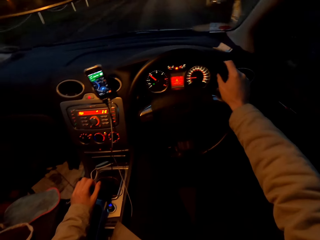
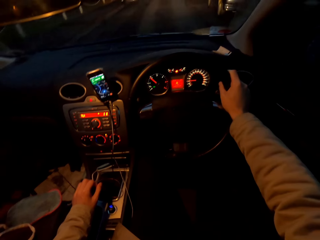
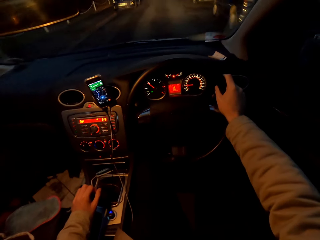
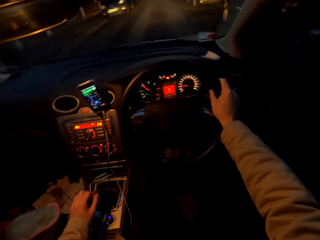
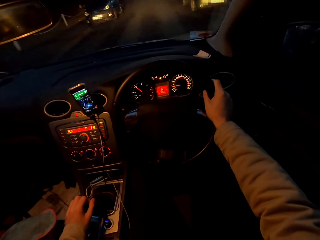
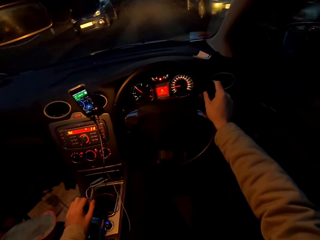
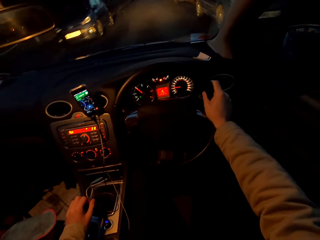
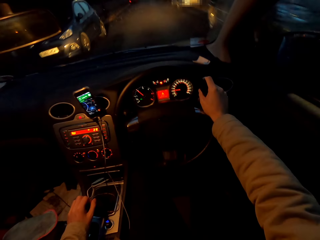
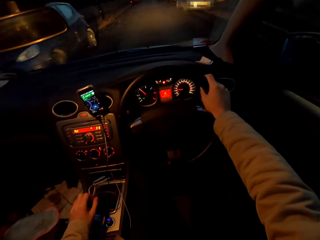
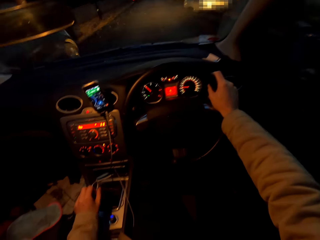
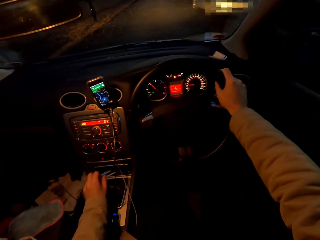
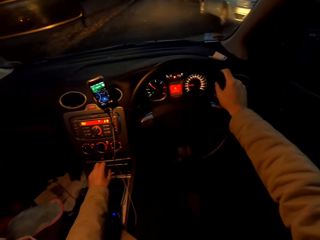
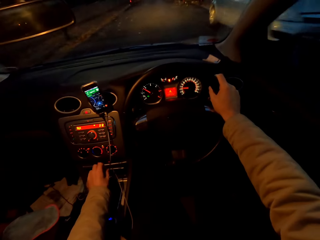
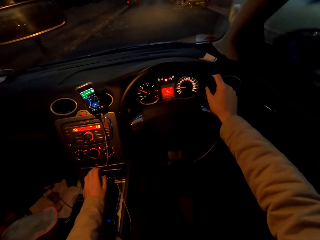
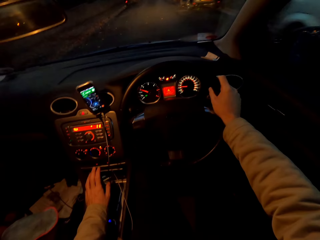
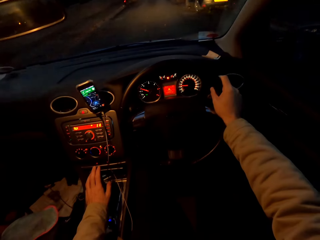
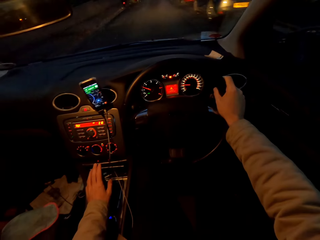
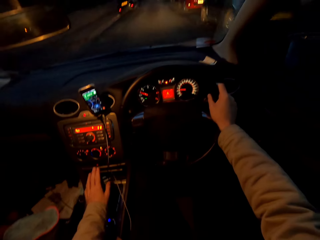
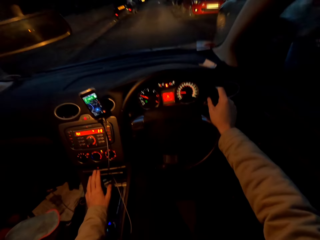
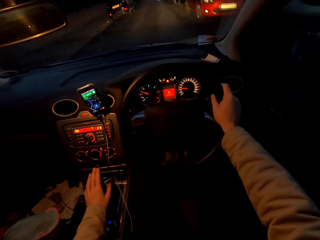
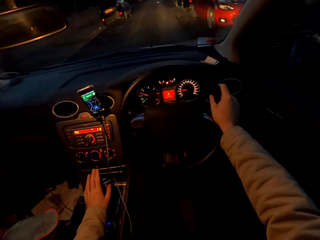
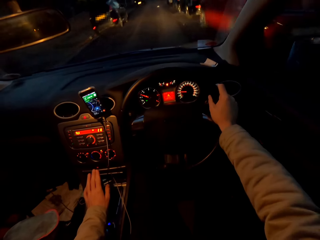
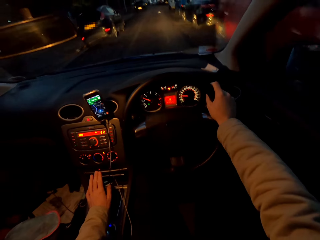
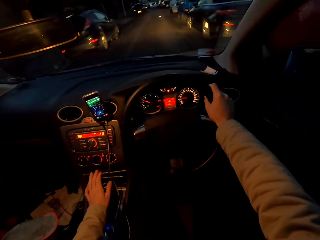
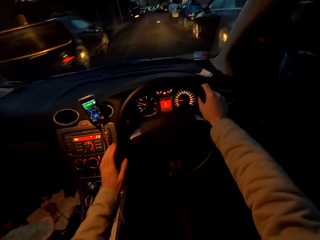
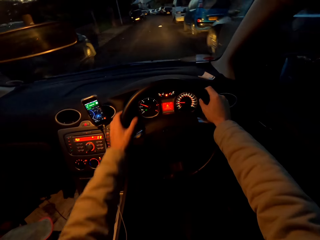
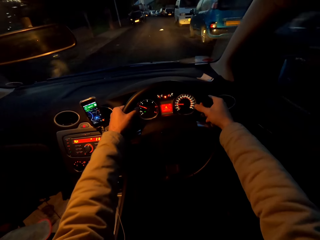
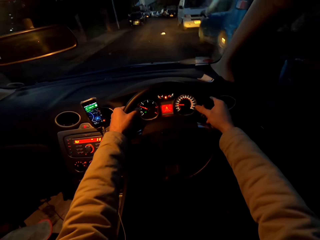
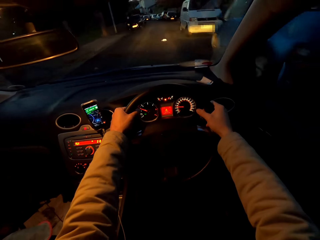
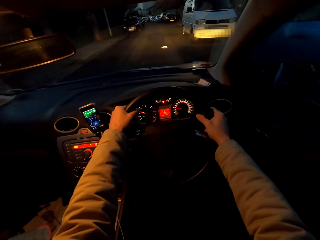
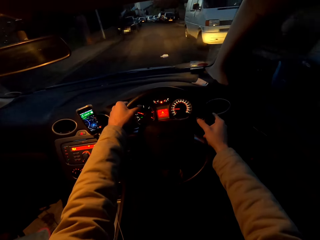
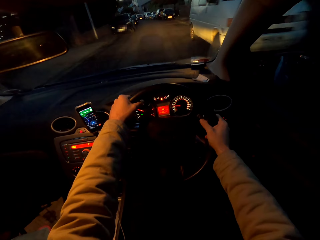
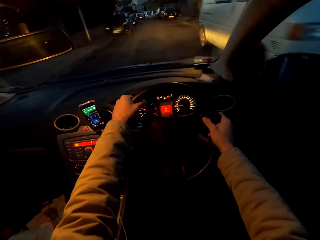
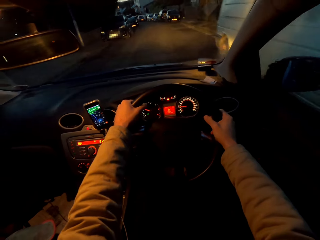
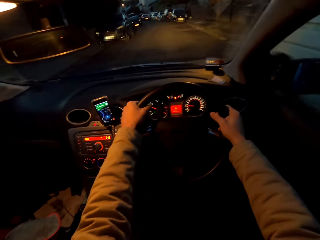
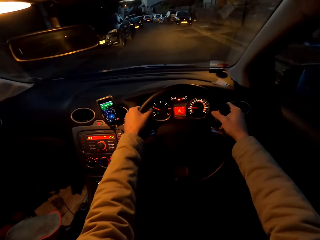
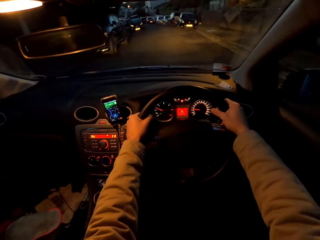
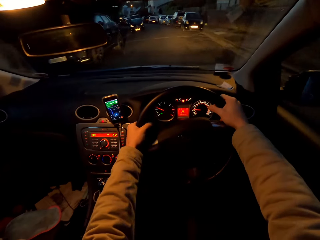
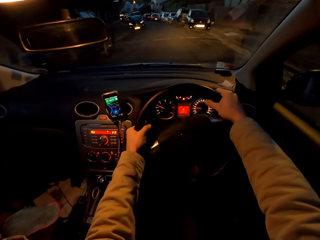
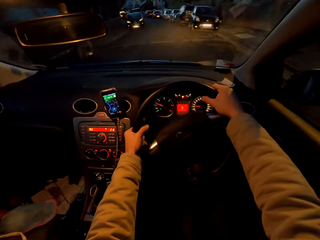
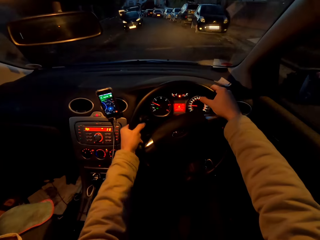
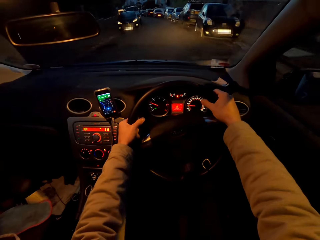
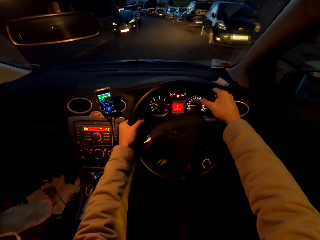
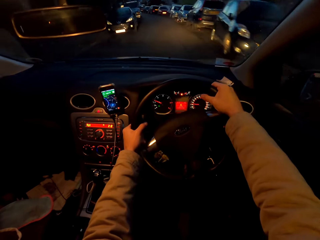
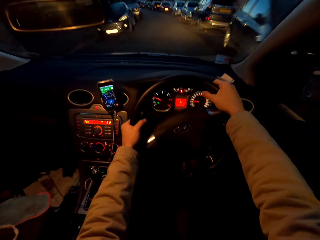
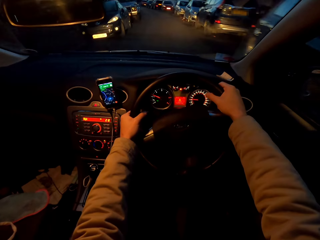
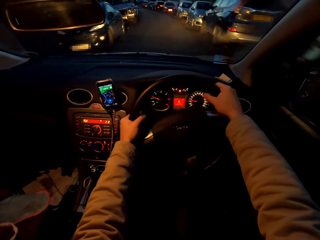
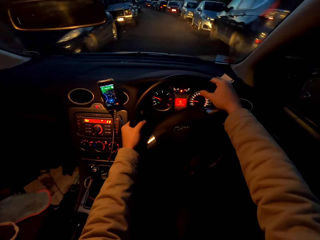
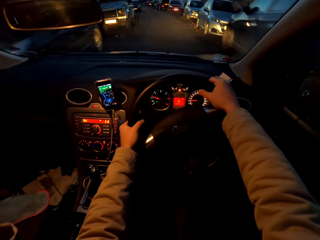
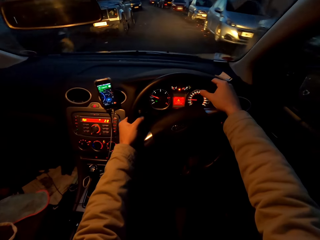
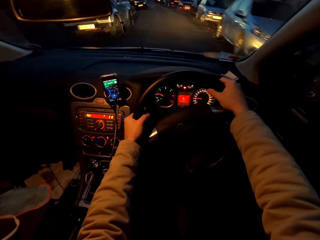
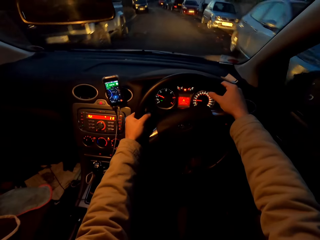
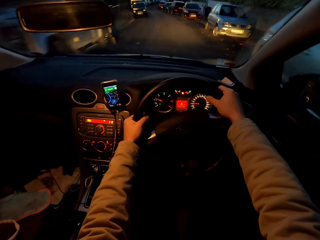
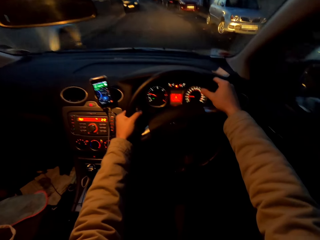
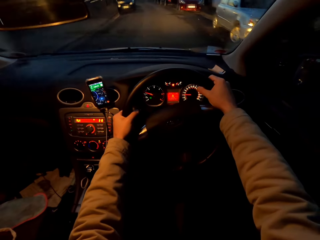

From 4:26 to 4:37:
The camera wearer changes the gear in the car with his left hand. He drives the car with the steering wheel in both hands.

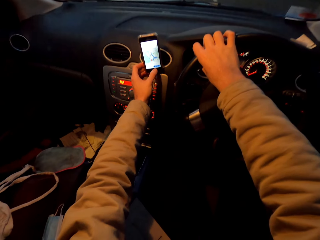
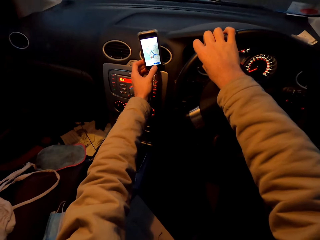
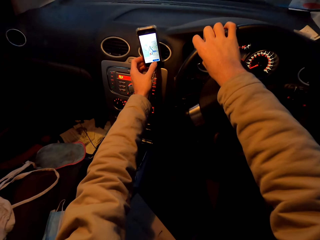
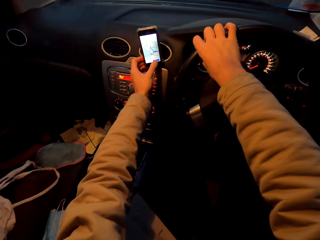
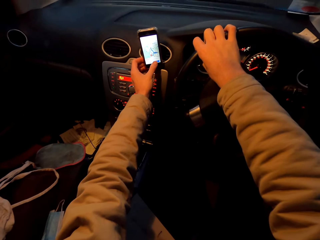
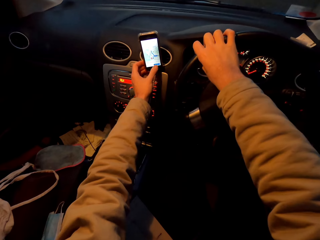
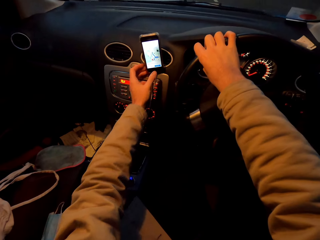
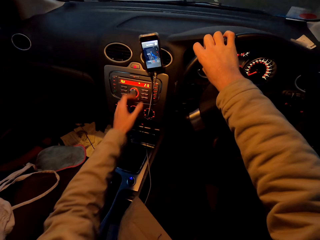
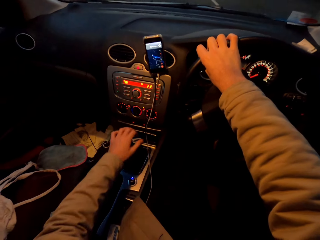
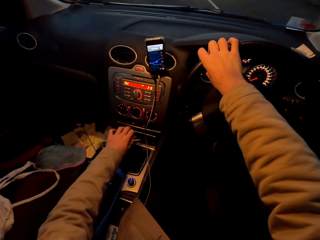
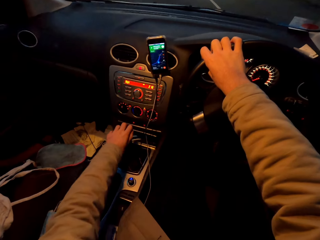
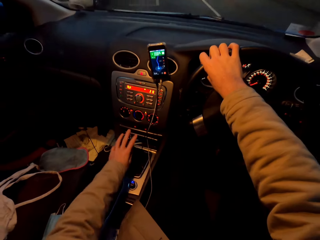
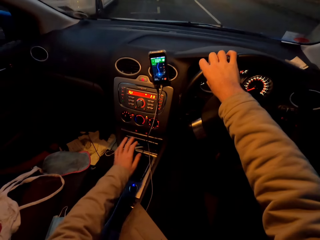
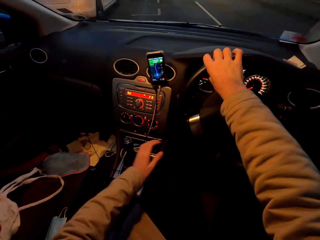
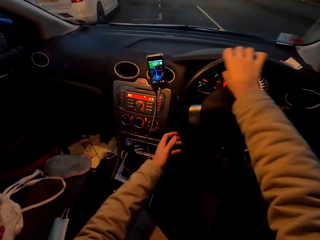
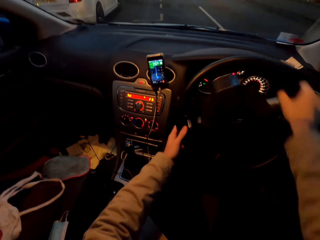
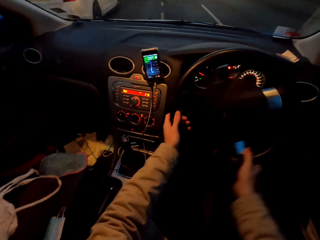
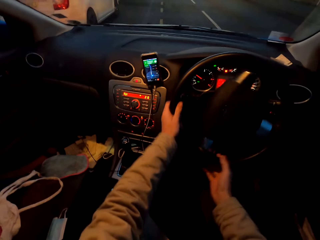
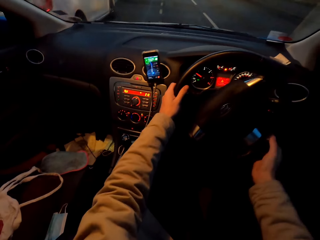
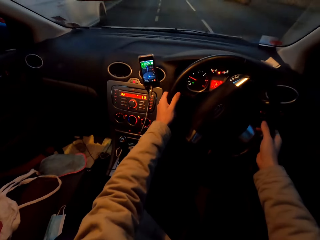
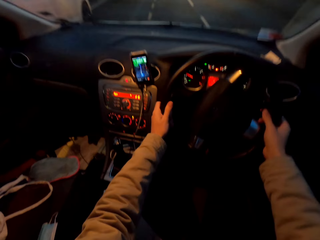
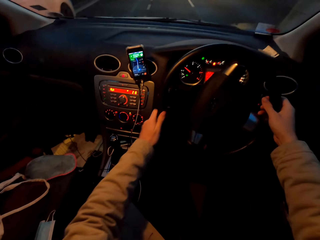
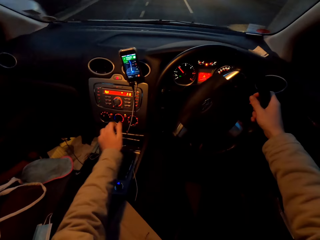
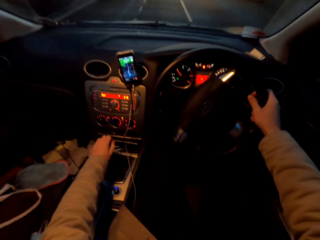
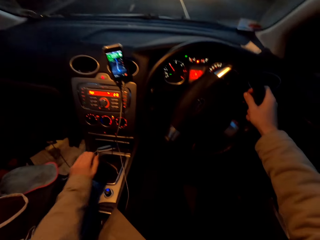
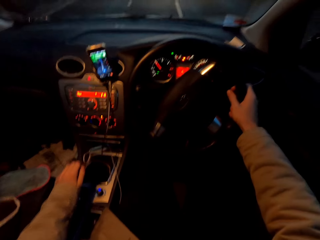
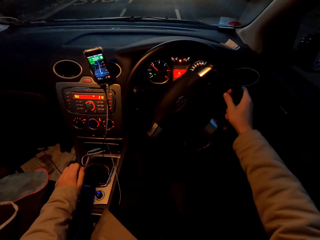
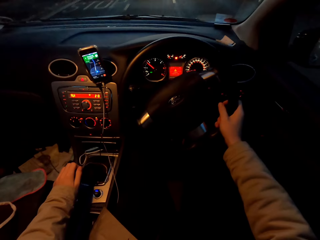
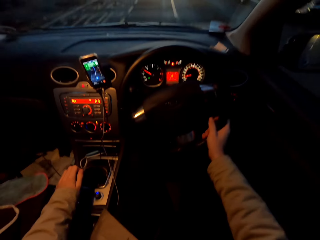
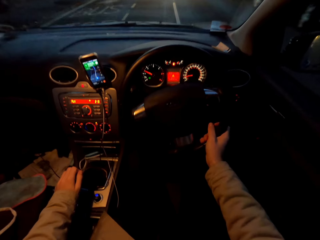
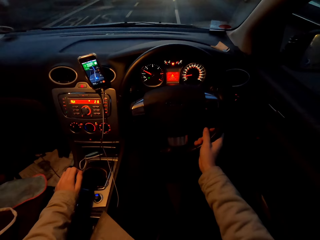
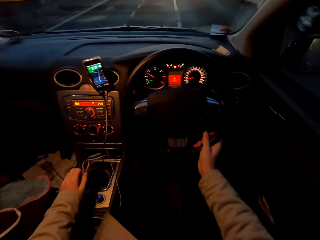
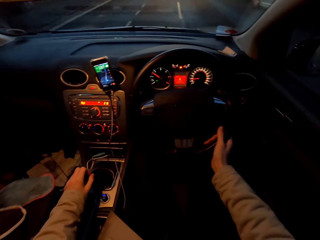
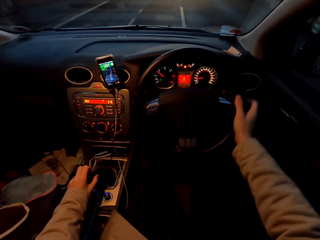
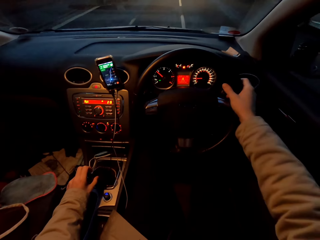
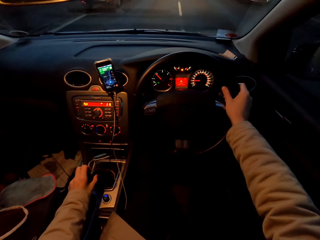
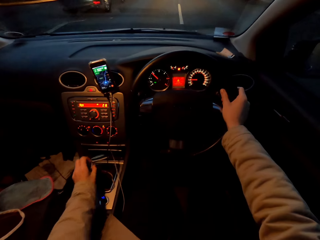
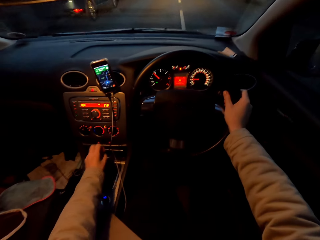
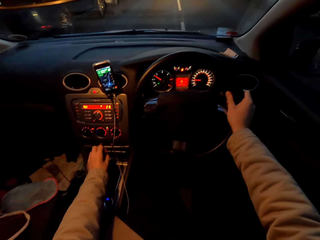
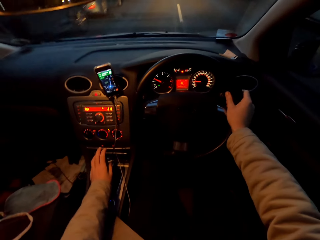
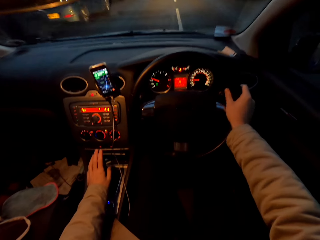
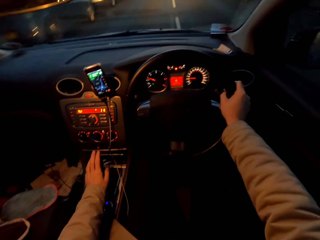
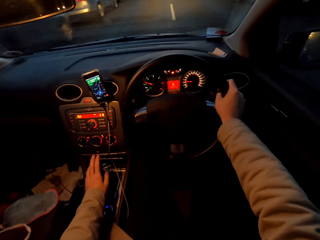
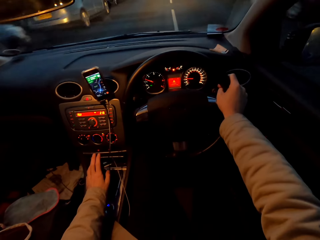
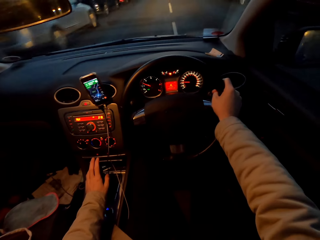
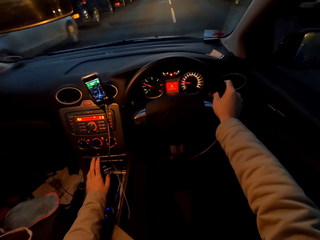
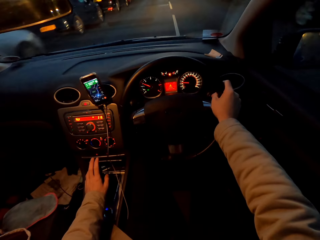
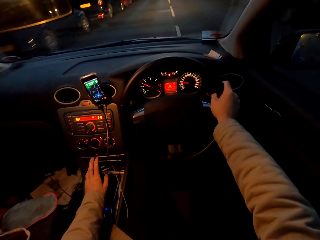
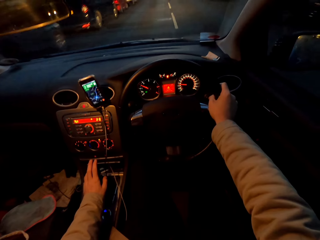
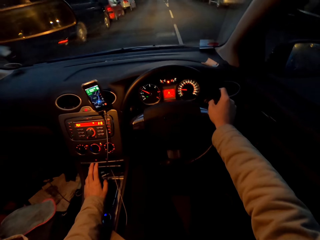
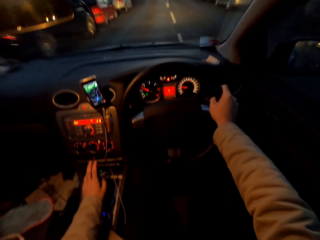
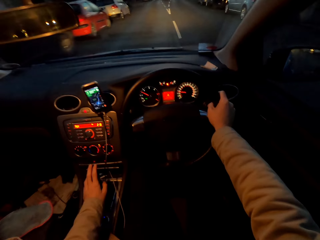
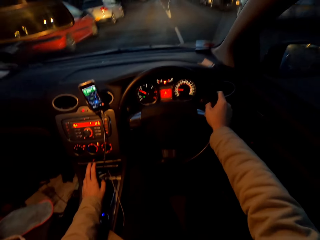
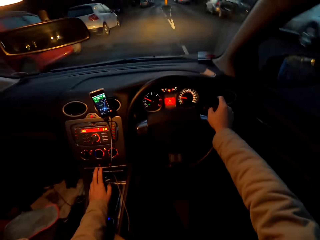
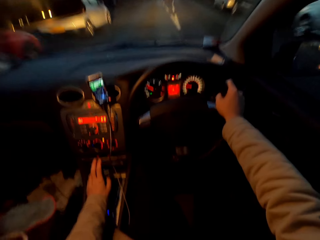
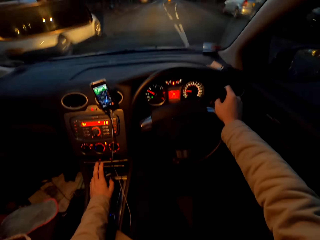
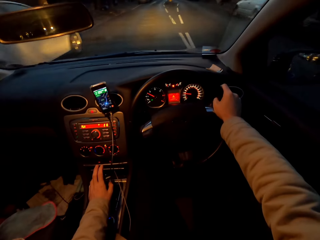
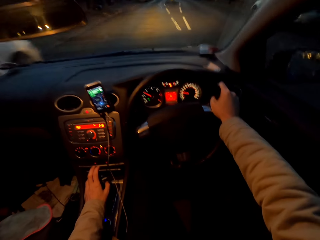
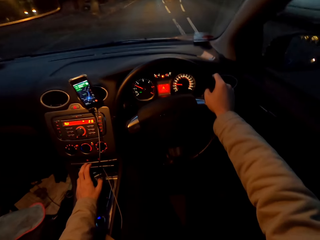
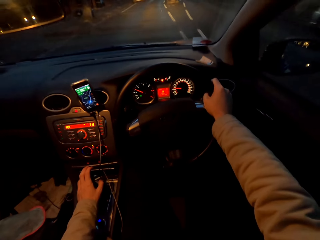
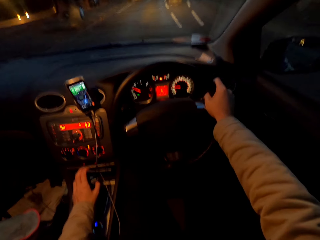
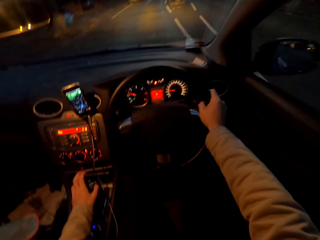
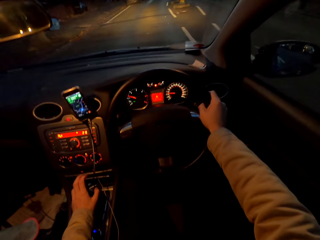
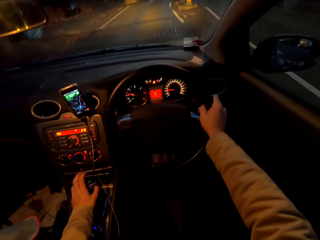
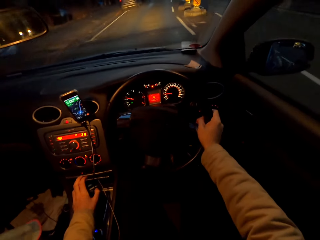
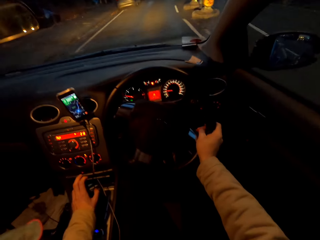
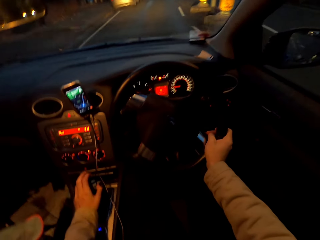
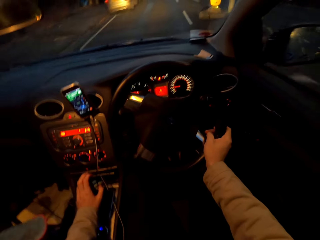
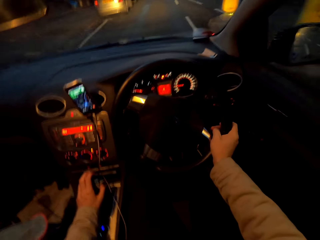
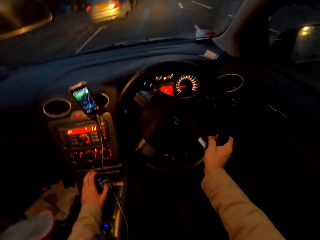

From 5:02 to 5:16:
The camera wearer shifts the car's gear with his left hand. He drives the car with both hands. He drives the car with his right hand. He shifts the car's gear with his left hand. He shifts the car's gear with his left hand again. He drives the car.
